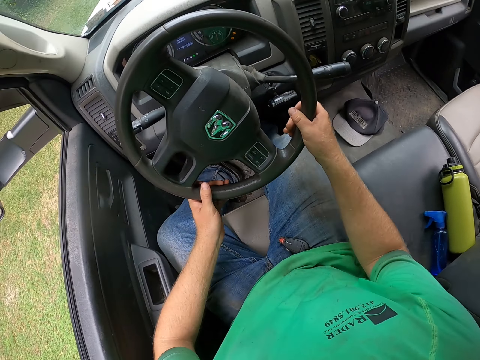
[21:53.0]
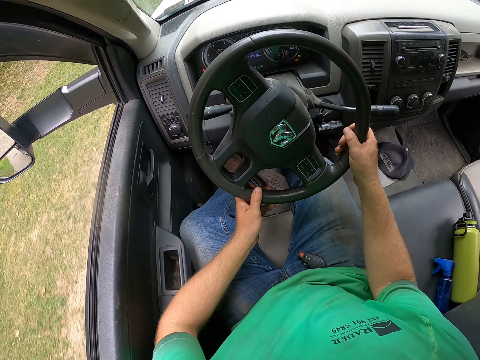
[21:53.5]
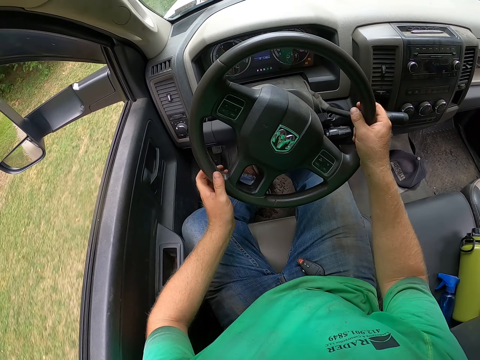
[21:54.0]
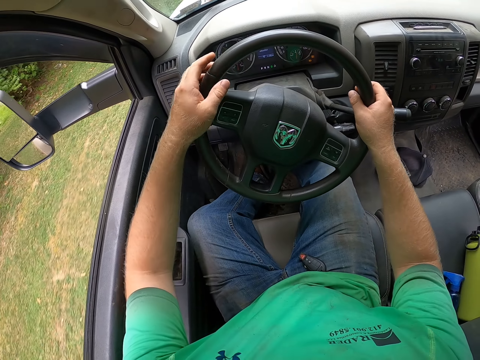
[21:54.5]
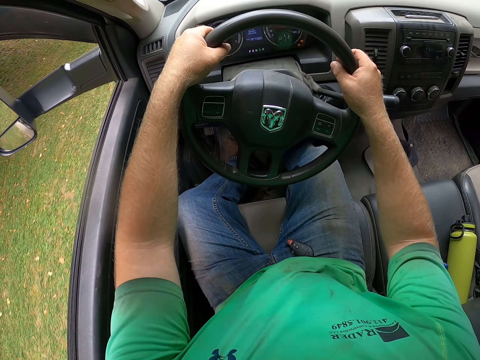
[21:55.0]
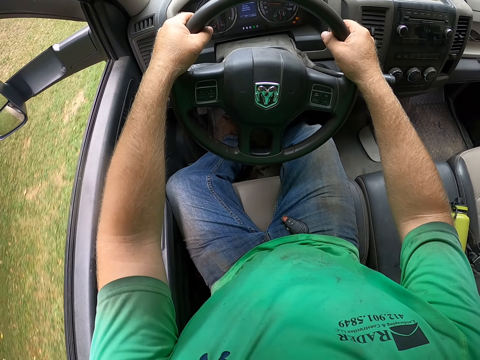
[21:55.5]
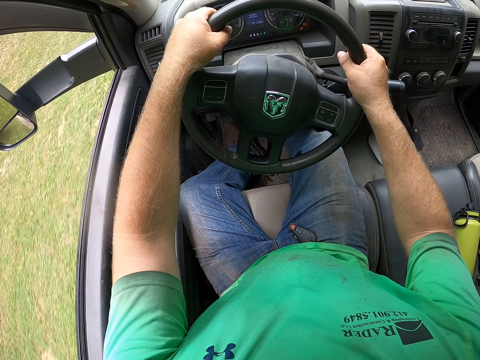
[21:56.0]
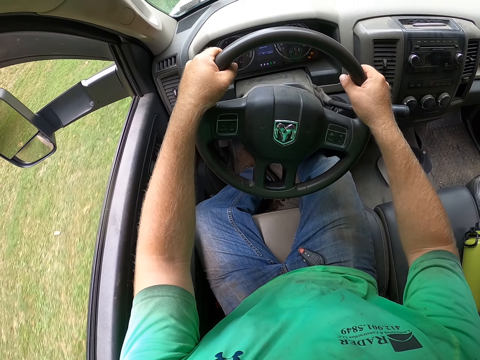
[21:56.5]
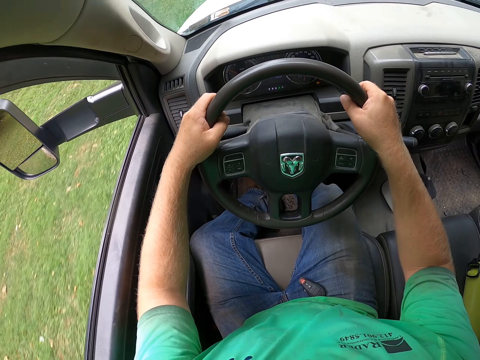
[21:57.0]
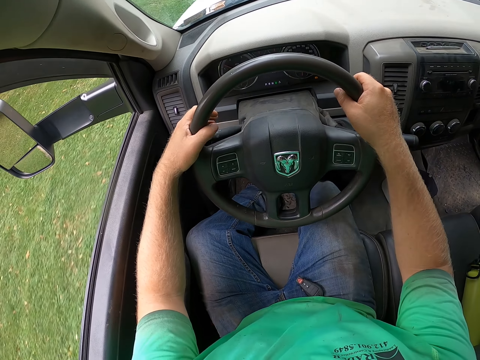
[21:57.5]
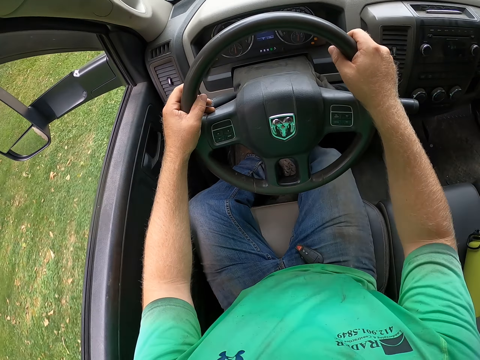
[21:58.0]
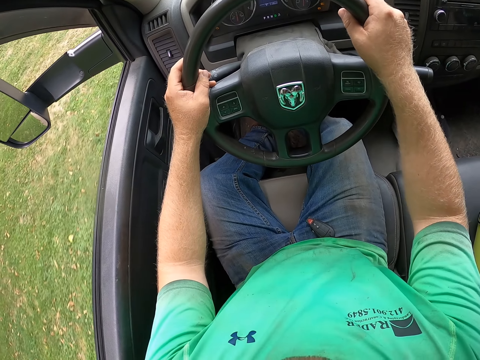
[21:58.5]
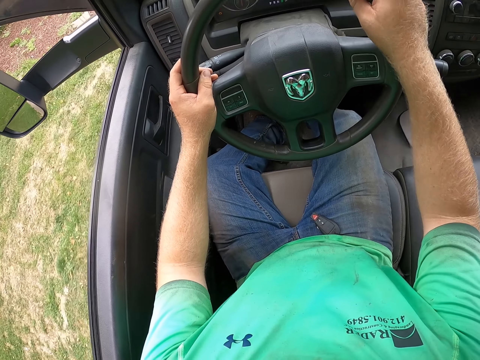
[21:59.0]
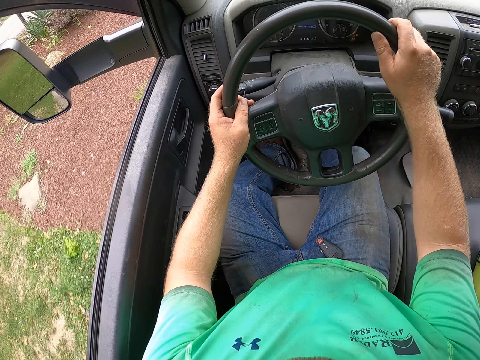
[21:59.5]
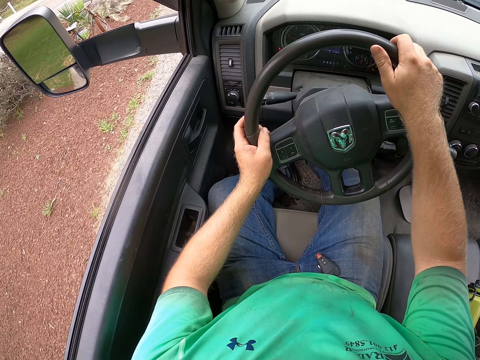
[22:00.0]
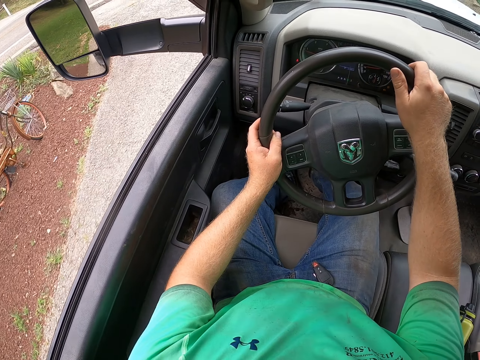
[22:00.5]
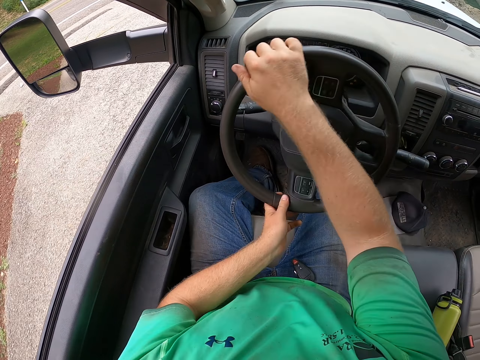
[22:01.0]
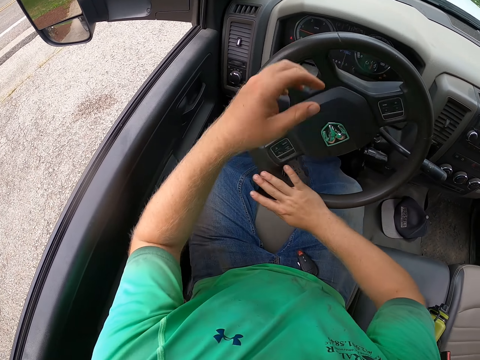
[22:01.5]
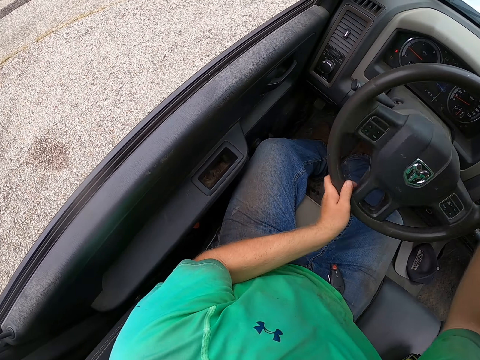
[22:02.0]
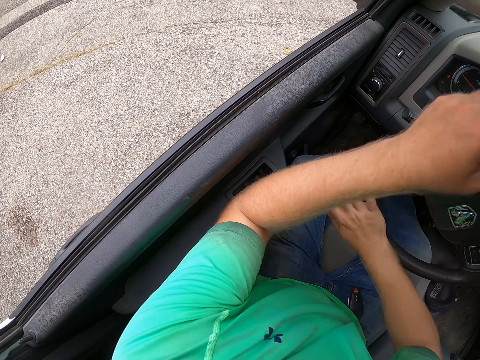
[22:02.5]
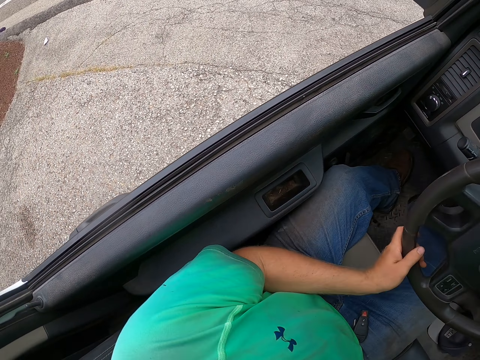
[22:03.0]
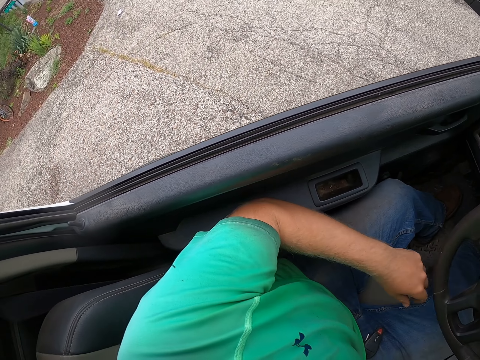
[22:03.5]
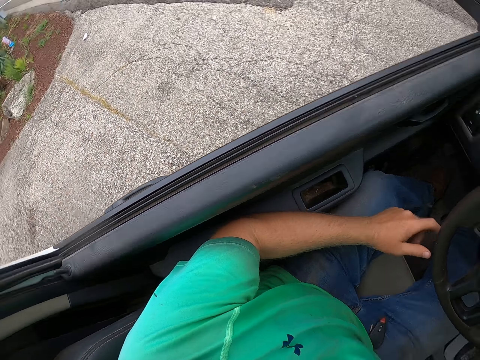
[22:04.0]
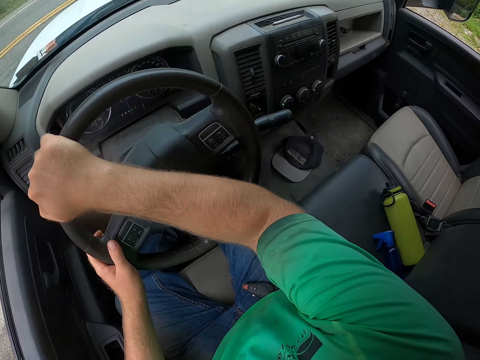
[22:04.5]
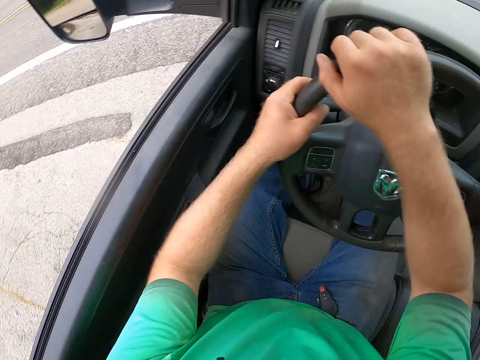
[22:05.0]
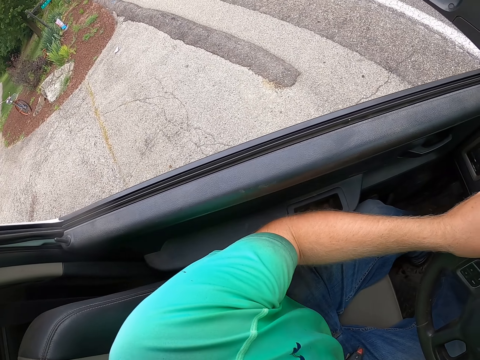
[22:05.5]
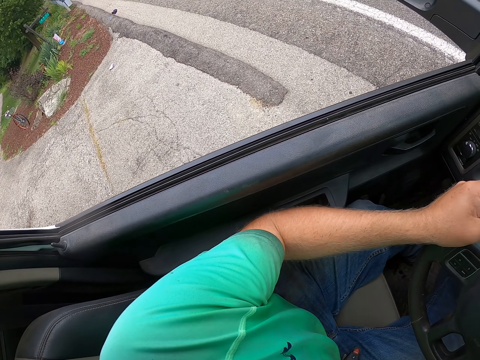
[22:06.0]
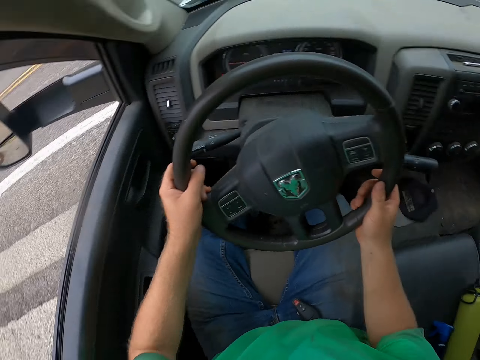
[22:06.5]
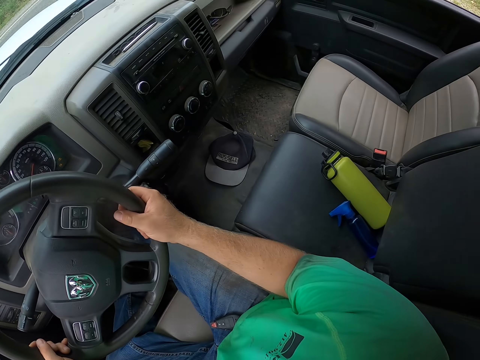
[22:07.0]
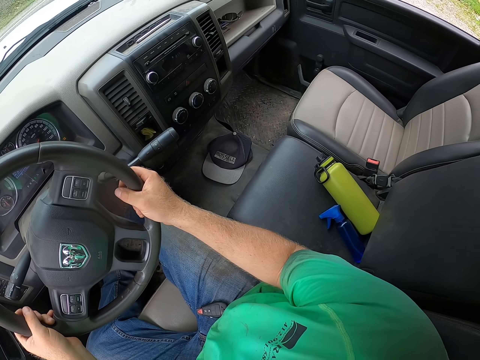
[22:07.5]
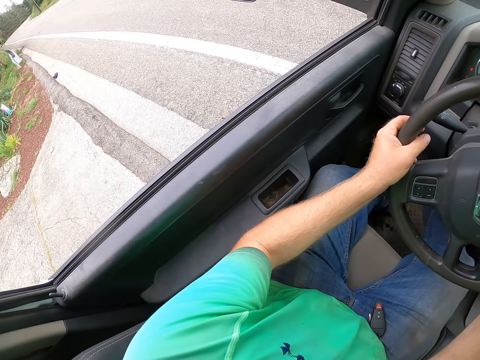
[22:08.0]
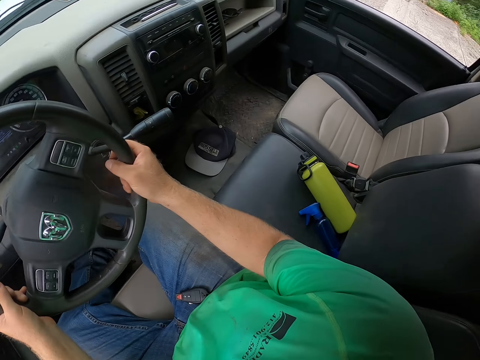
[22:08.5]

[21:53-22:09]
The camera wearer looks around.

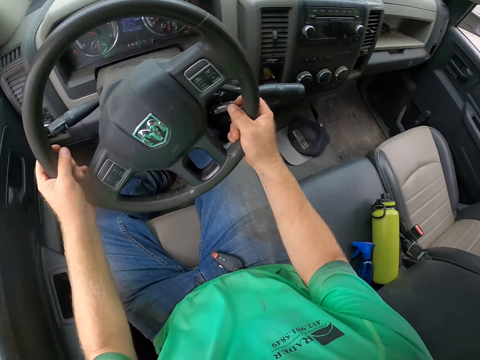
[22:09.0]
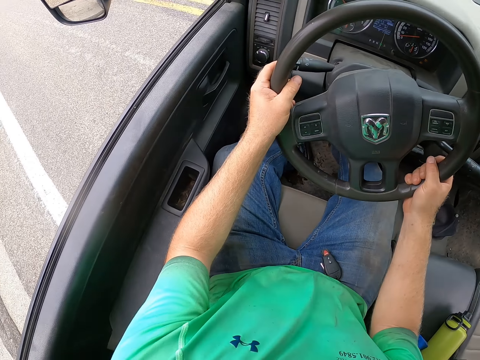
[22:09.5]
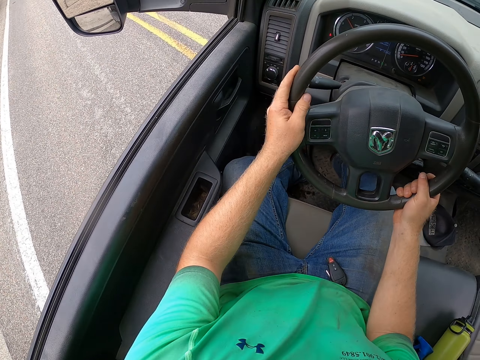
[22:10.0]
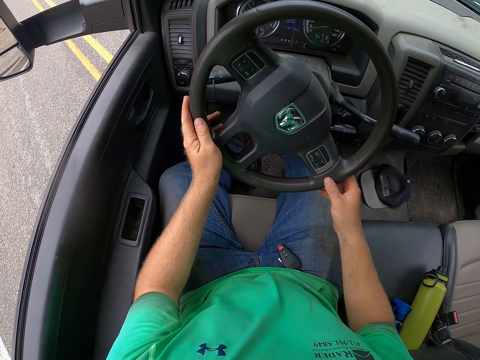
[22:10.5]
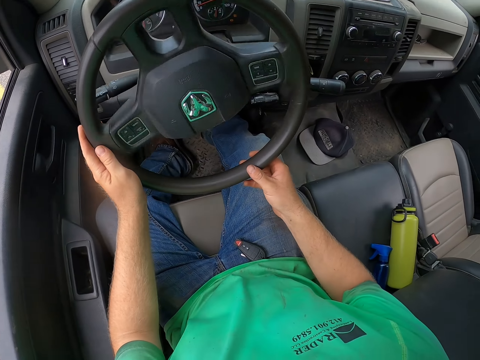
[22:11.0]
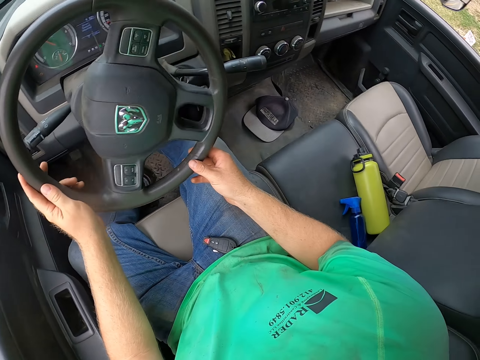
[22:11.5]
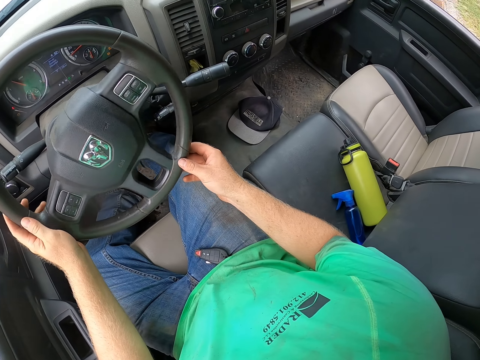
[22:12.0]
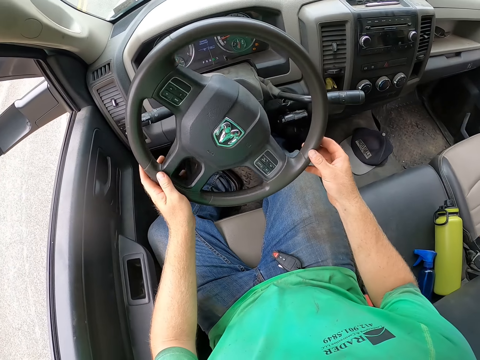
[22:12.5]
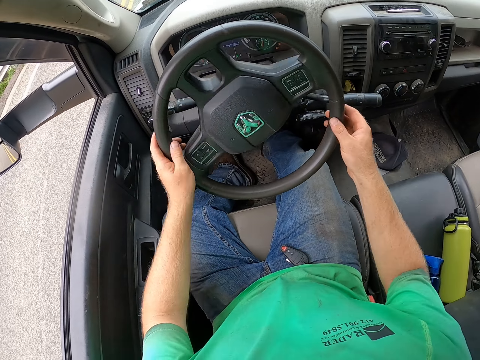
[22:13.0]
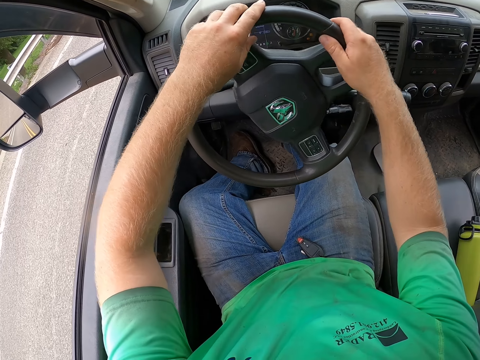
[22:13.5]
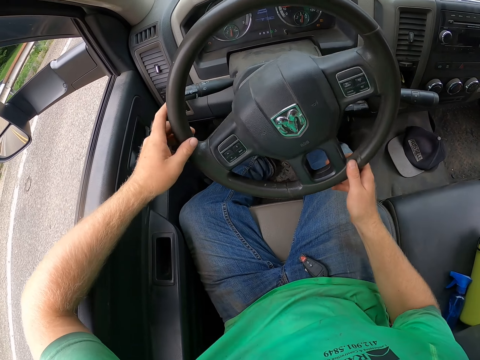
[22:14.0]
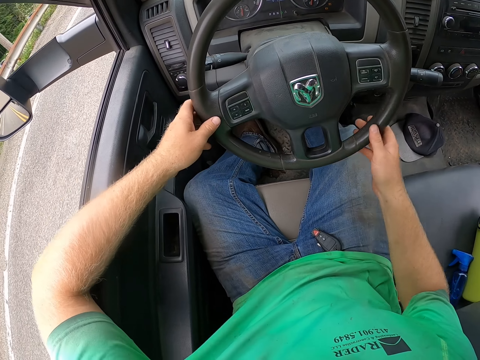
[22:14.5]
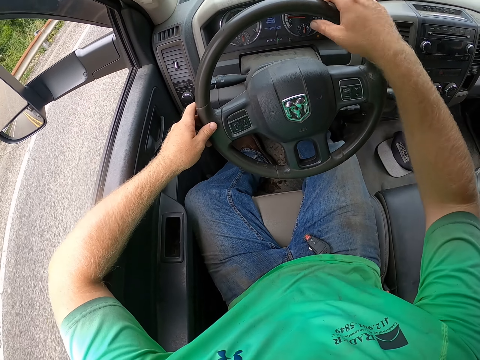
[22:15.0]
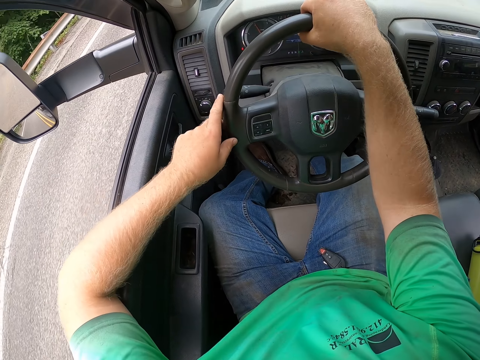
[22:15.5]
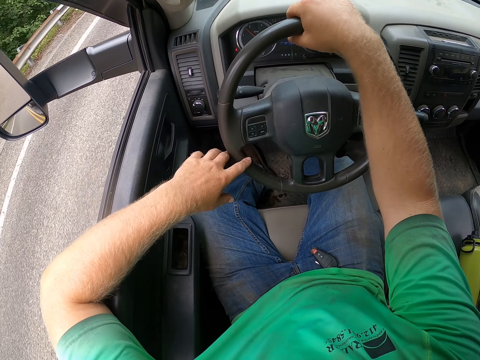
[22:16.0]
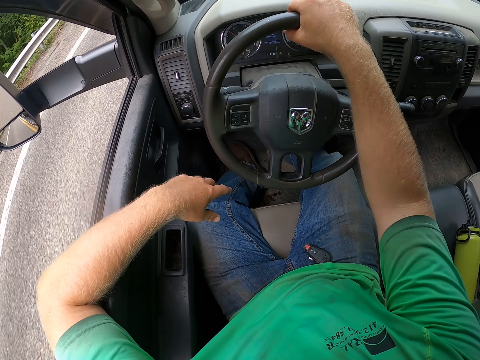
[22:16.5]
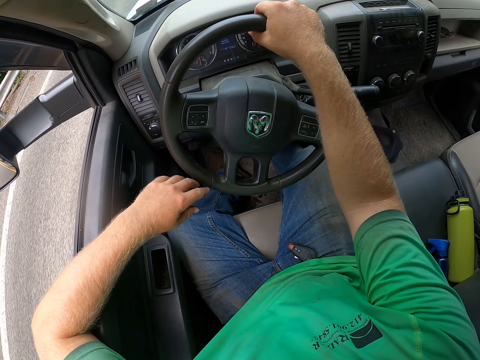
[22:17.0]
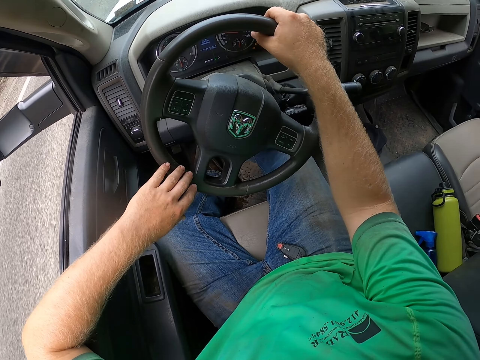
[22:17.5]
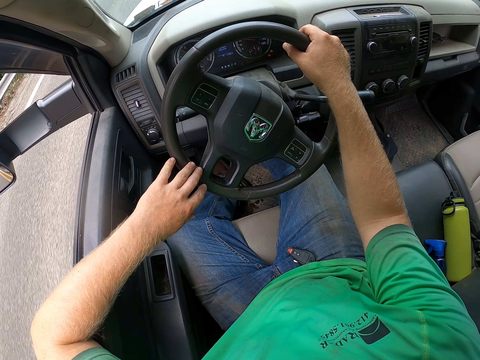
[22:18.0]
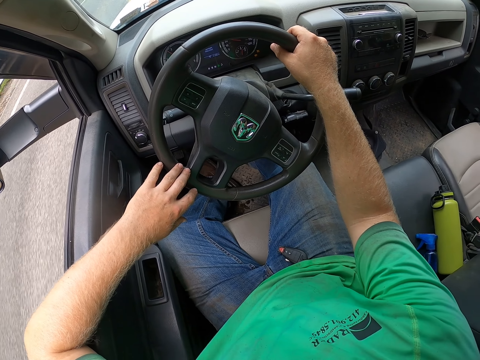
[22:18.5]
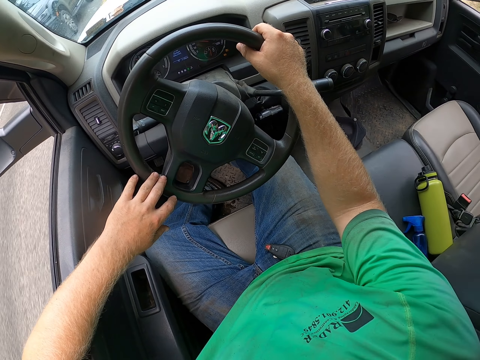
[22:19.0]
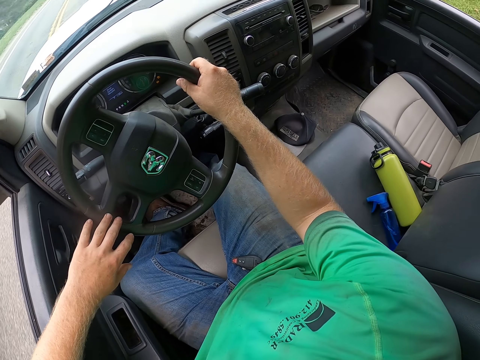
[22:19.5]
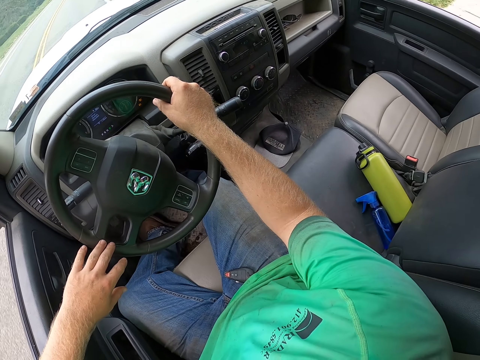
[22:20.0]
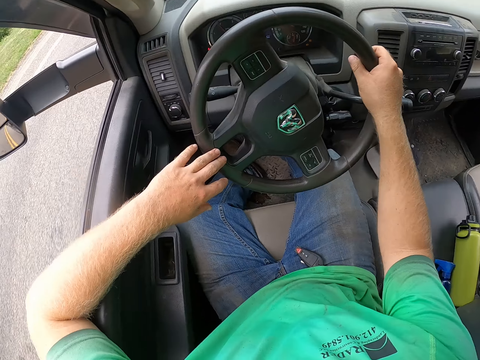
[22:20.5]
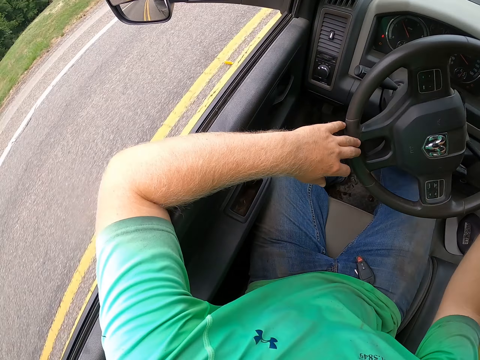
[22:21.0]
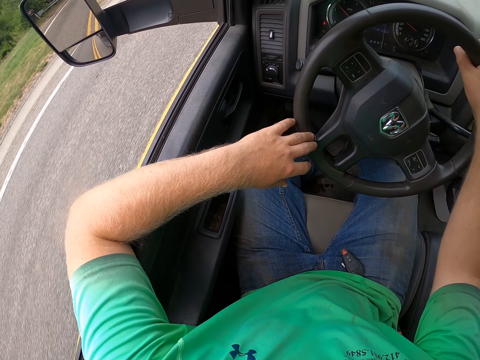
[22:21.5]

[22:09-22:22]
The camera wearer turns the steering. He rests his left hand on the window frame of the driver's seat of the truck. He withdraws his left hand.
